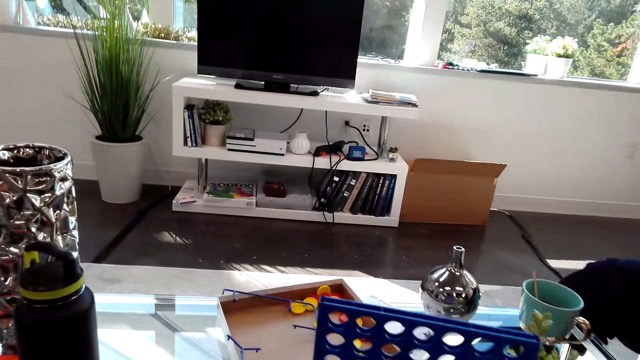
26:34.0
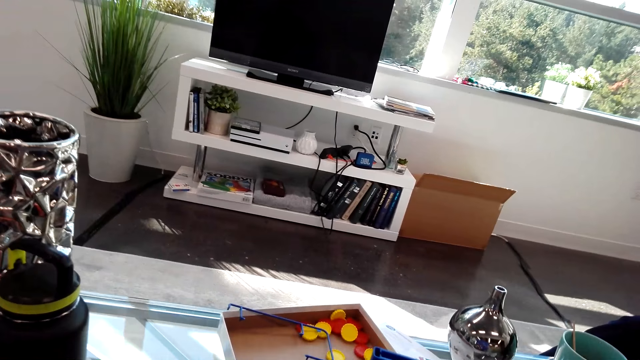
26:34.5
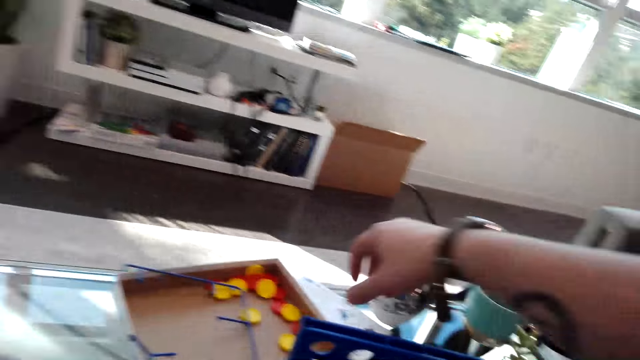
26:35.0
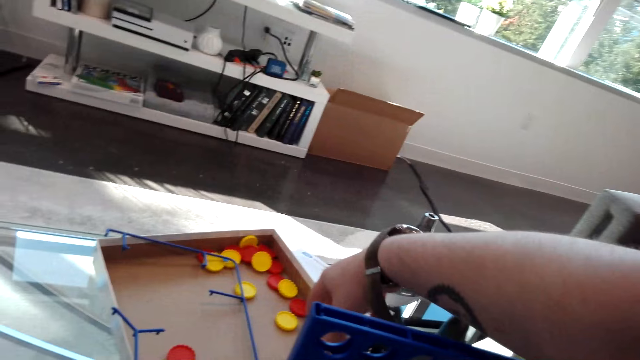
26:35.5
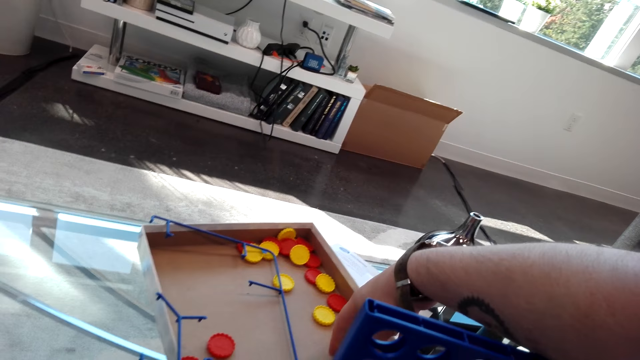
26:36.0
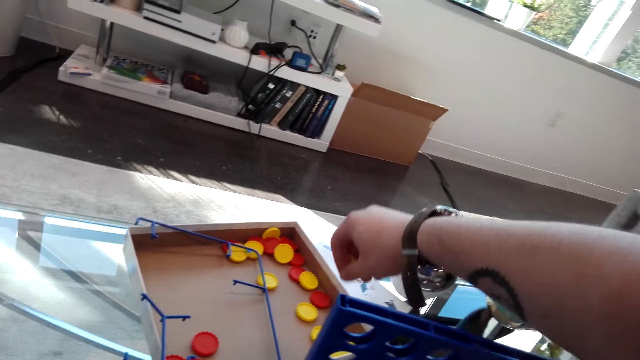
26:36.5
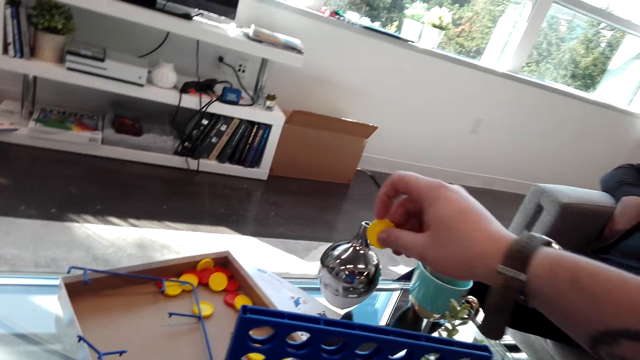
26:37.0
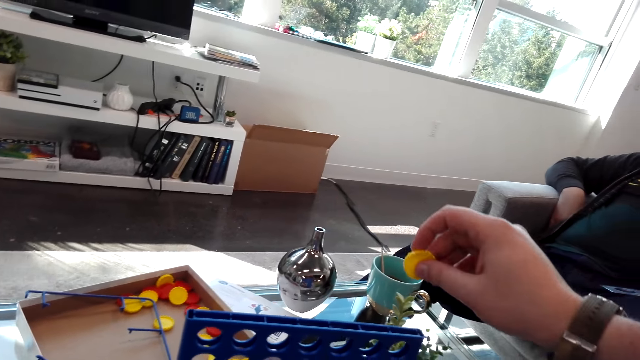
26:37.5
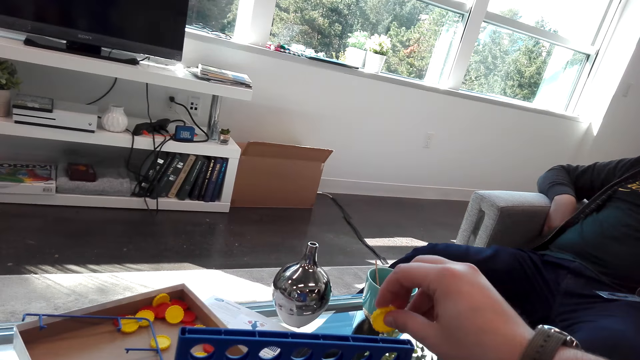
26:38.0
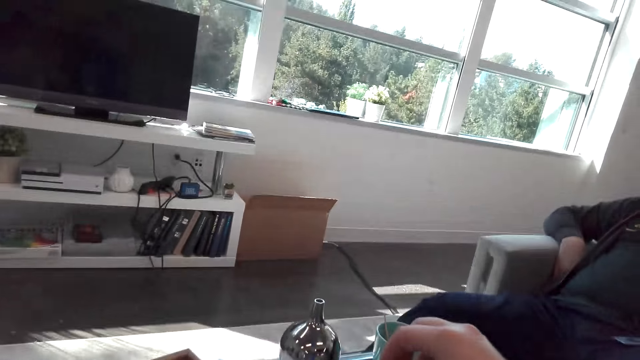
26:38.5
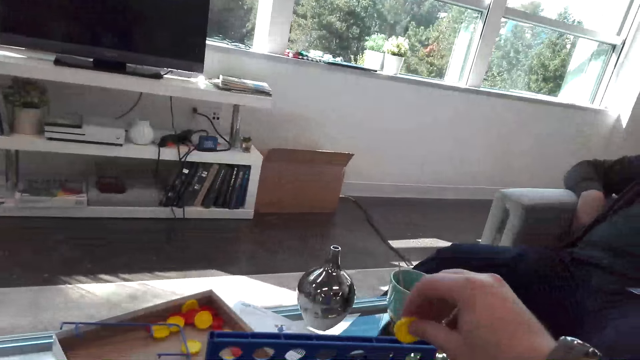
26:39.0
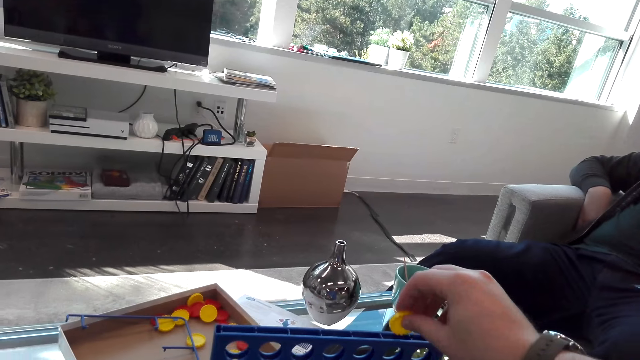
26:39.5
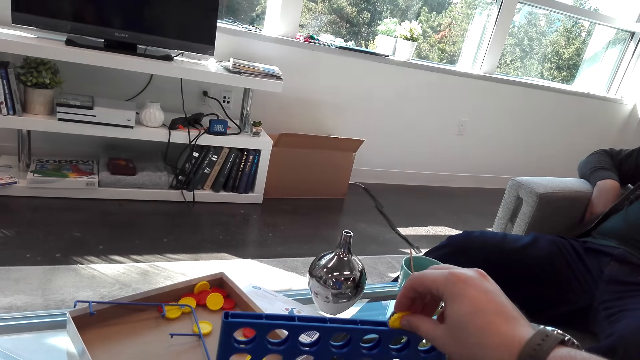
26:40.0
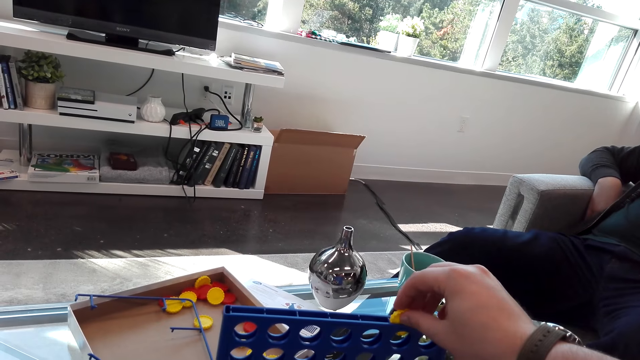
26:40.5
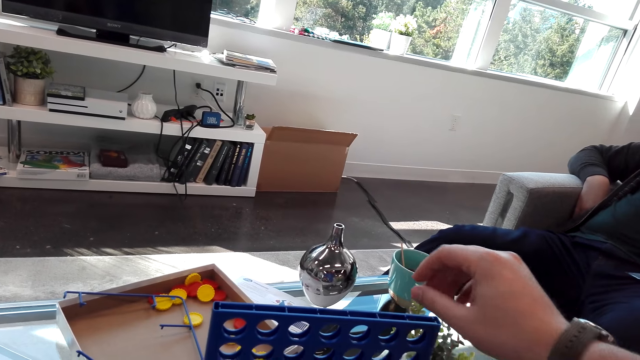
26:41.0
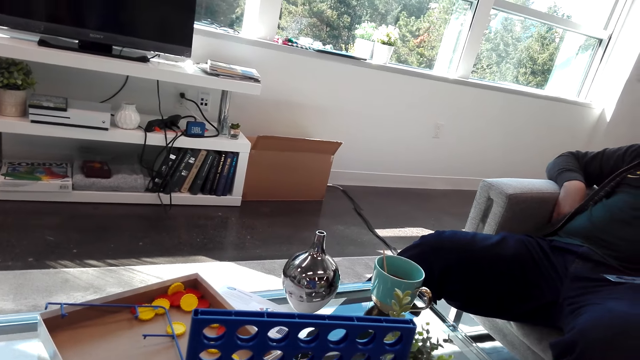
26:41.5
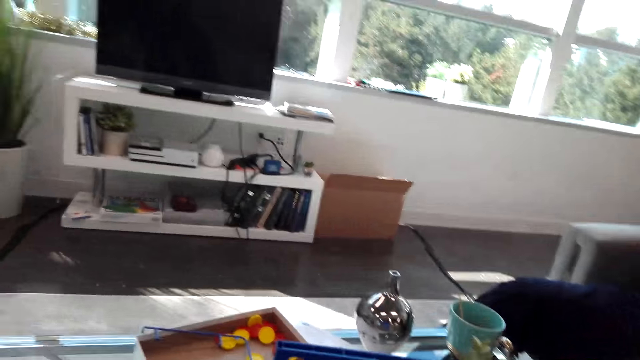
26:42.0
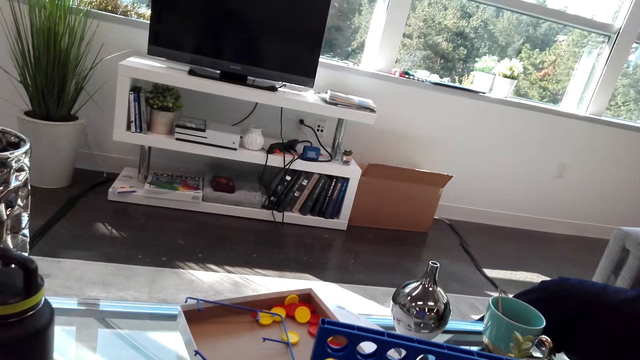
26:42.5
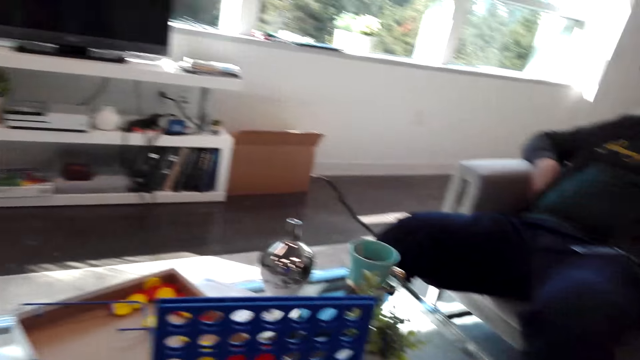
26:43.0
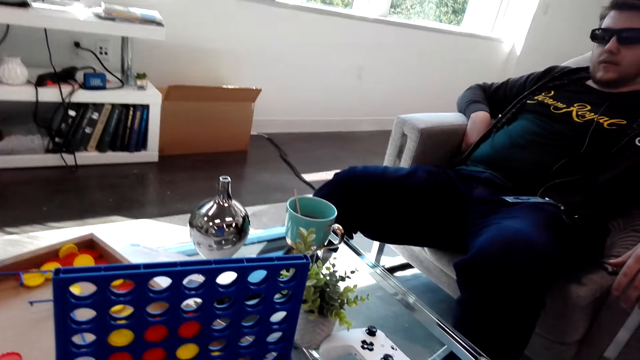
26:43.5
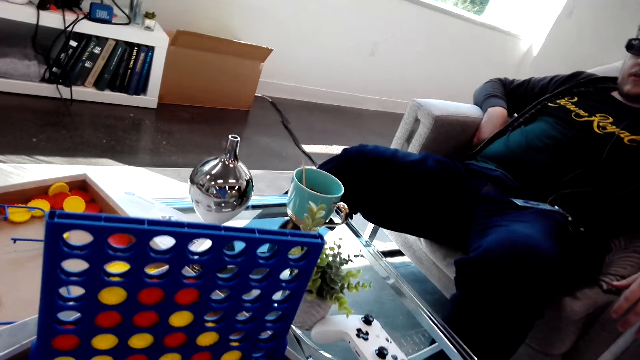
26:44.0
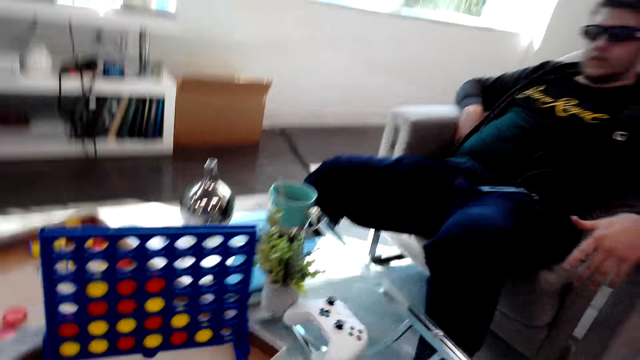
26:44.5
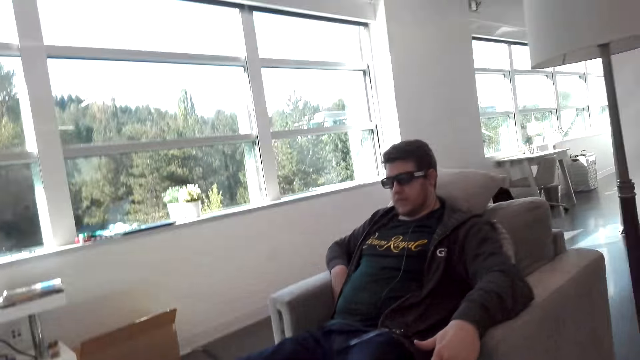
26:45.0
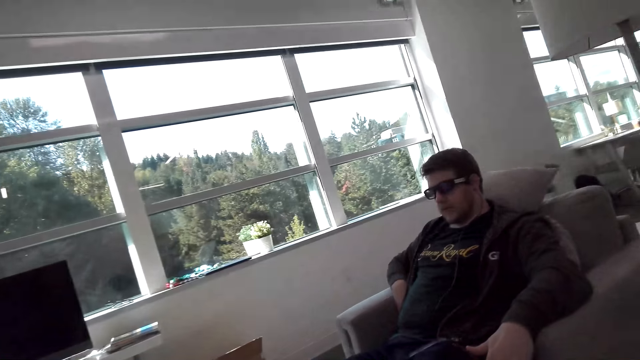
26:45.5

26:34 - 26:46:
The camera wearer picks up the Connect 4 dice. They play the Connect 4 game.

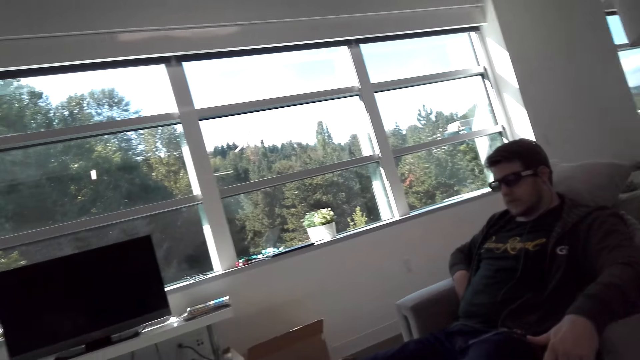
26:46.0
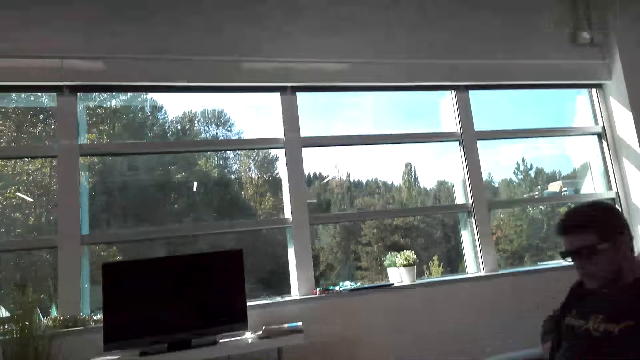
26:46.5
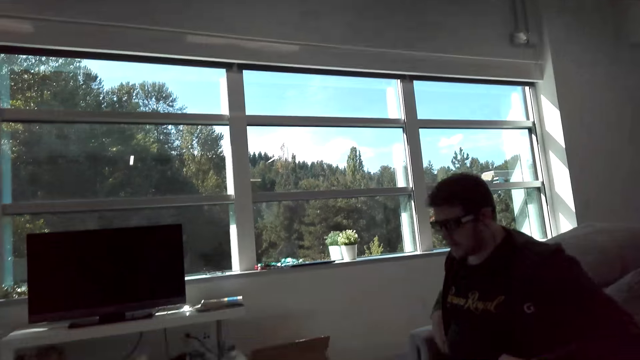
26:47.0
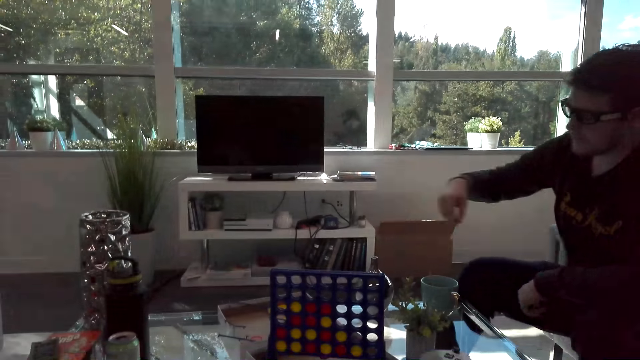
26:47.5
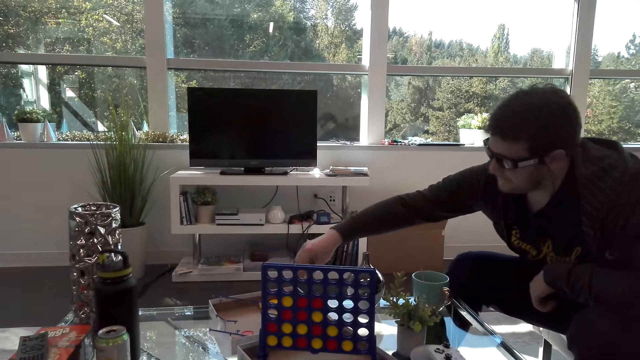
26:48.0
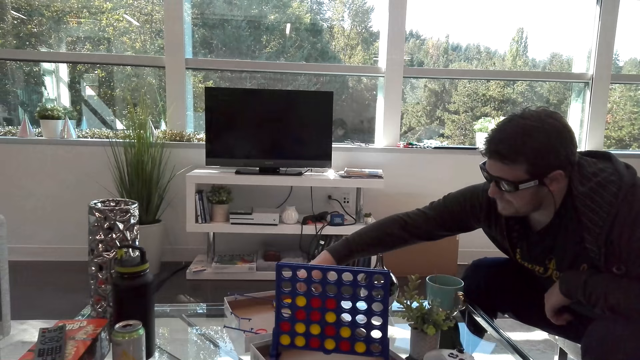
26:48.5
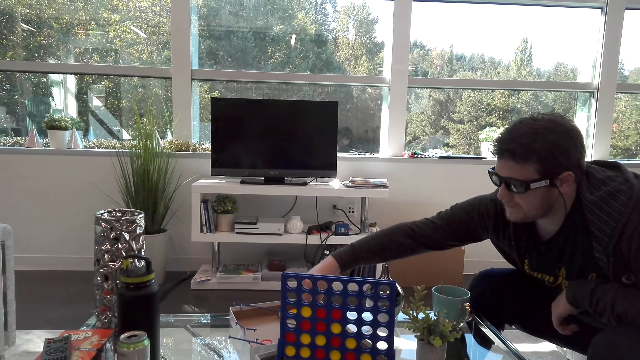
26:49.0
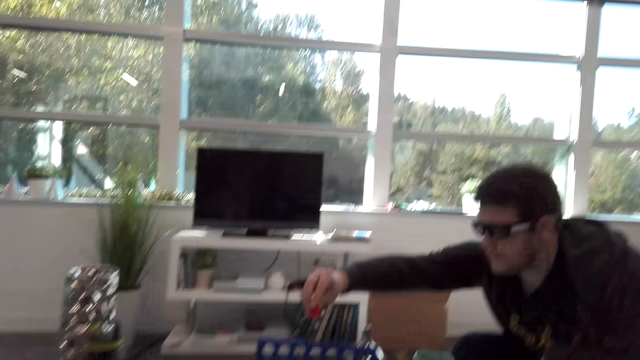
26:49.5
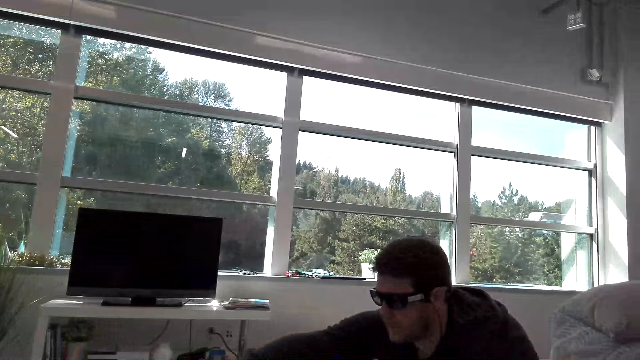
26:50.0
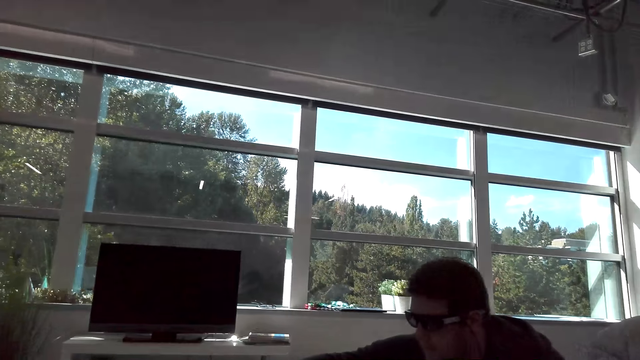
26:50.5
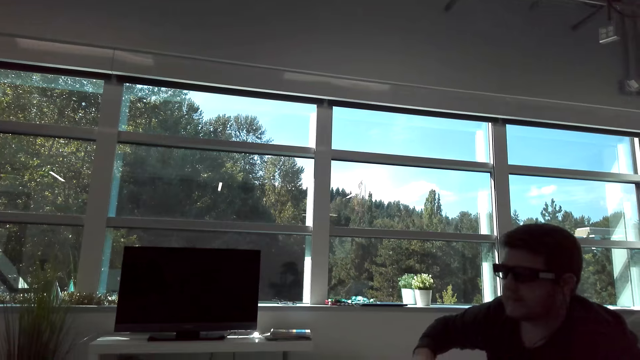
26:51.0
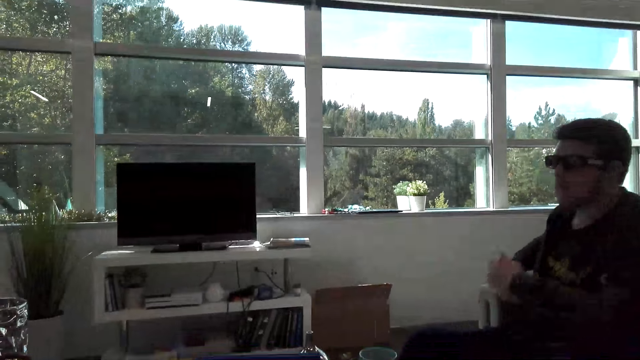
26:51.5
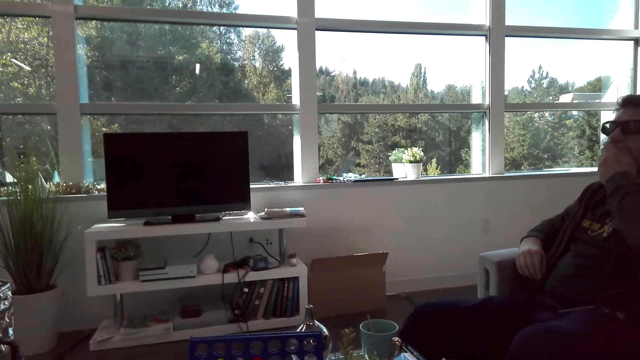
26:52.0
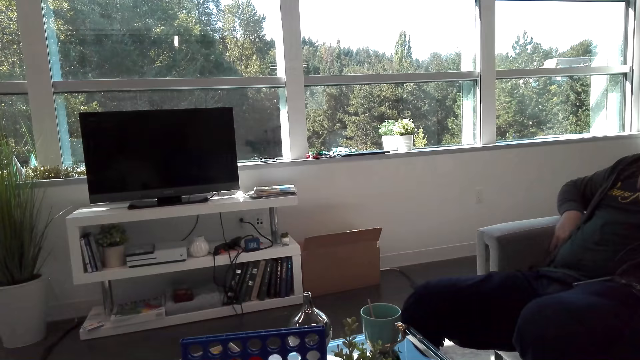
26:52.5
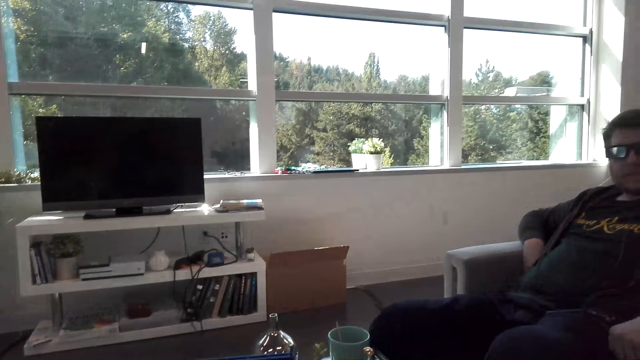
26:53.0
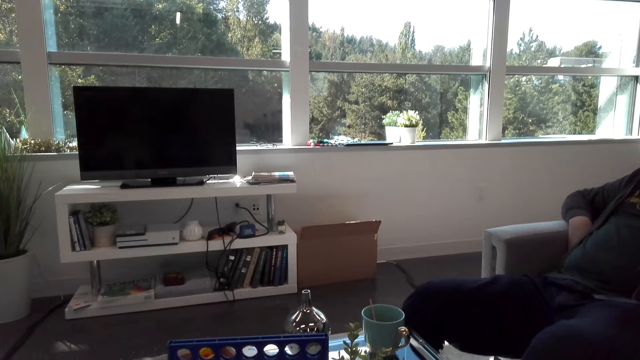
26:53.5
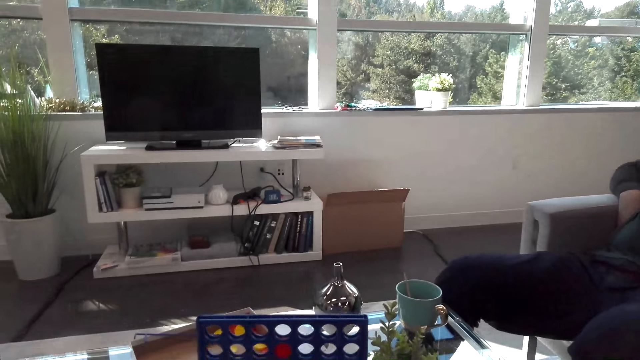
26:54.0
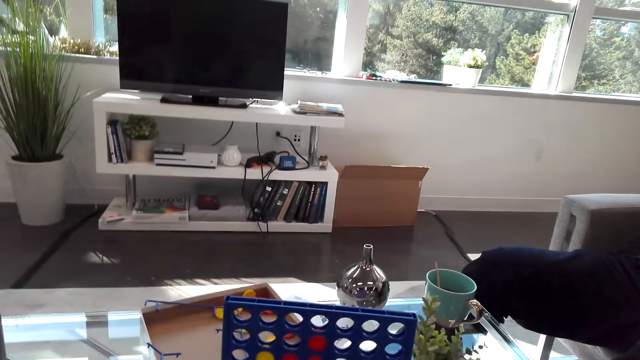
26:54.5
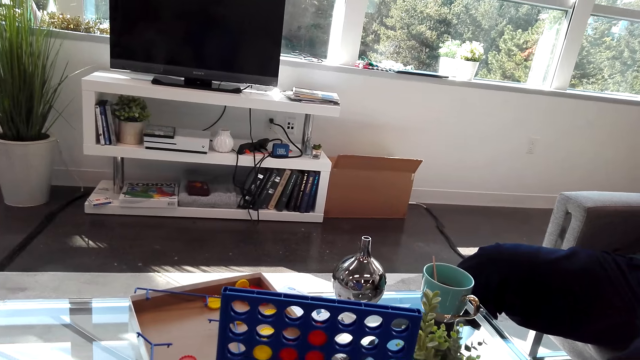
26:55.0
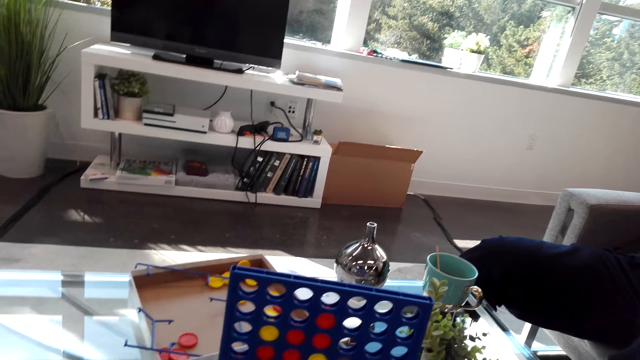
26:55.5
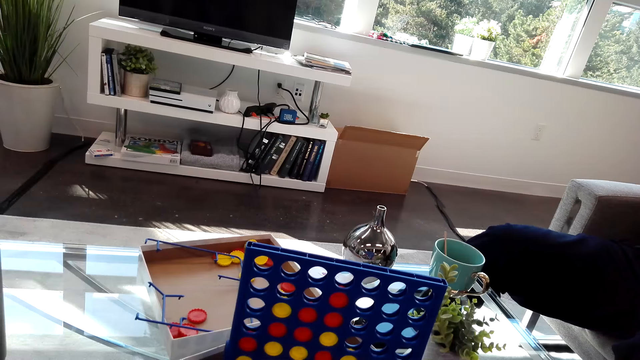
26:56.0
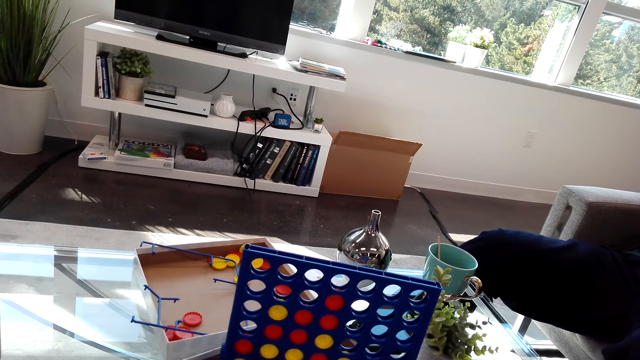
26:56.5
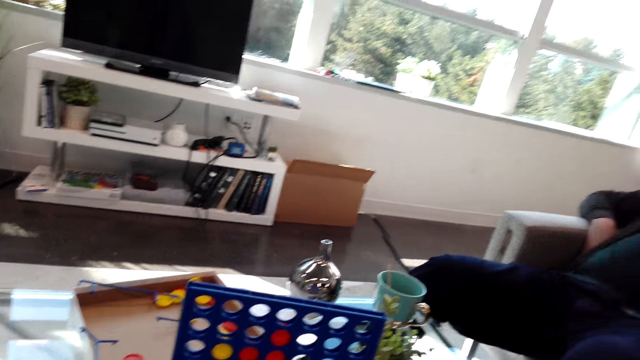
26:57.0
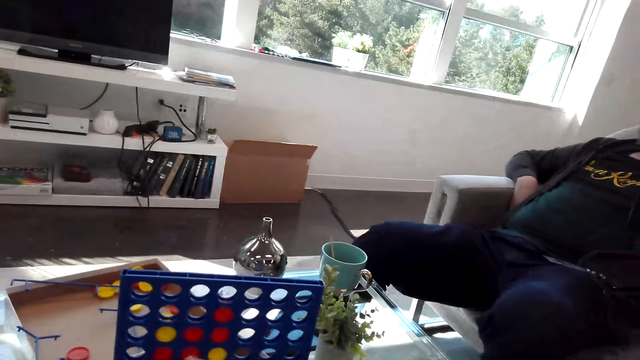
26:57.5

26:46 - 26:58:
A person picks up the Connect 4 dice. The person plays the Connect 4 game. The camera wearer speaks to the person.
